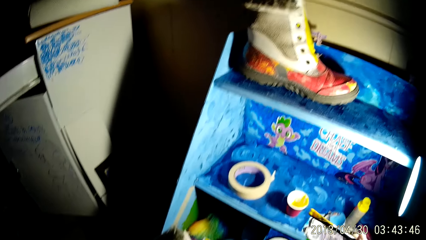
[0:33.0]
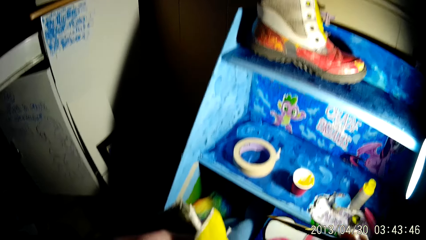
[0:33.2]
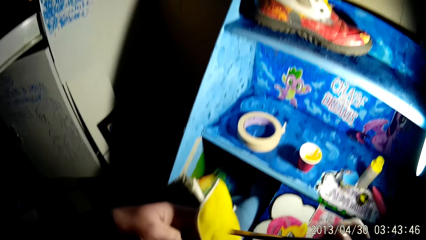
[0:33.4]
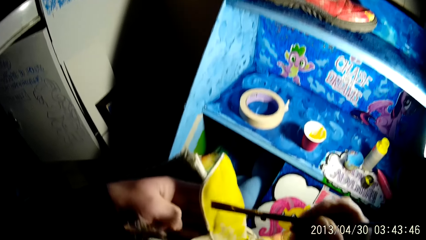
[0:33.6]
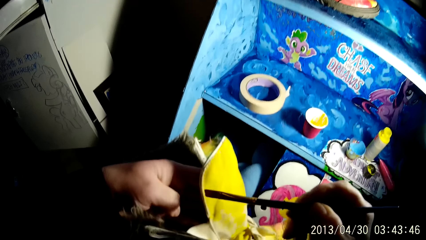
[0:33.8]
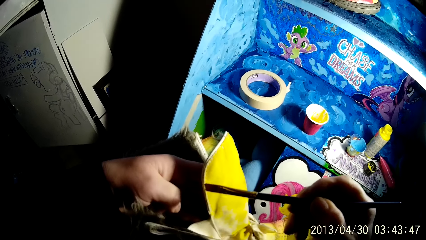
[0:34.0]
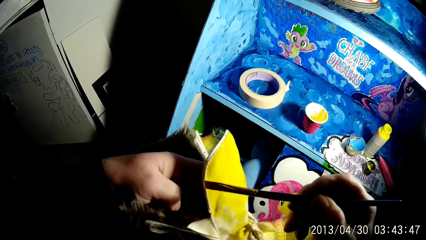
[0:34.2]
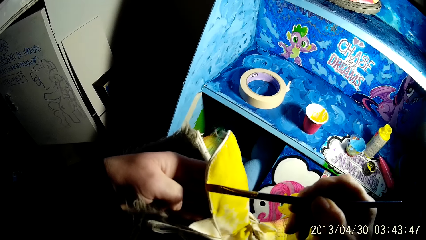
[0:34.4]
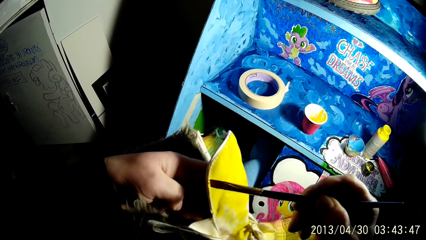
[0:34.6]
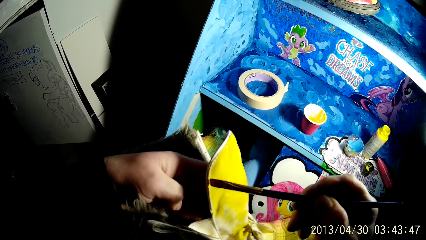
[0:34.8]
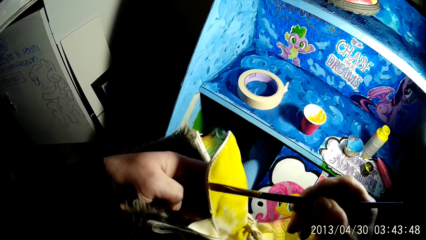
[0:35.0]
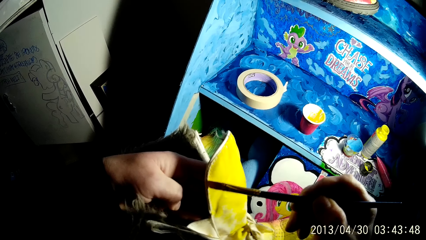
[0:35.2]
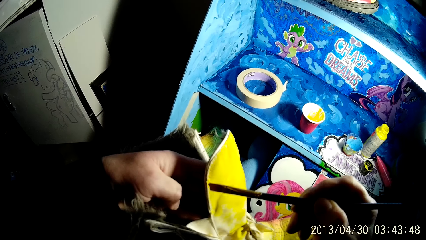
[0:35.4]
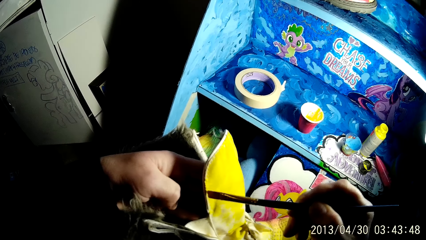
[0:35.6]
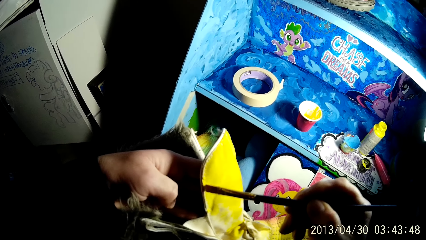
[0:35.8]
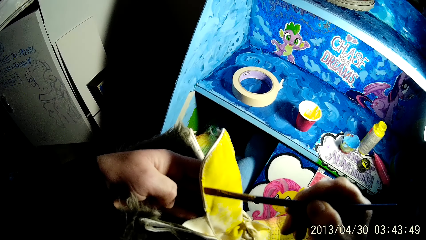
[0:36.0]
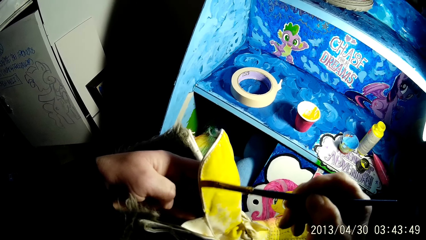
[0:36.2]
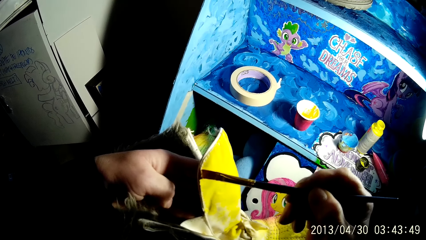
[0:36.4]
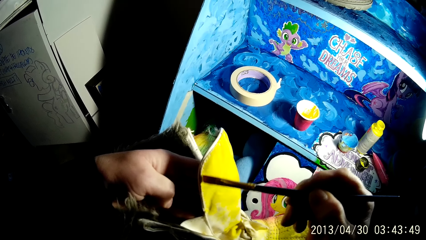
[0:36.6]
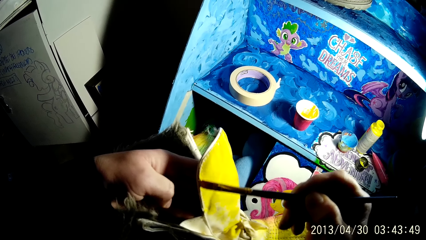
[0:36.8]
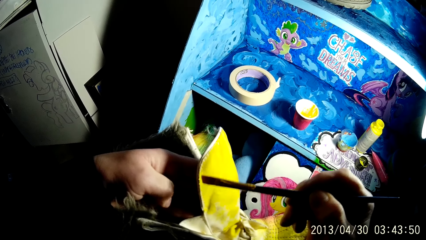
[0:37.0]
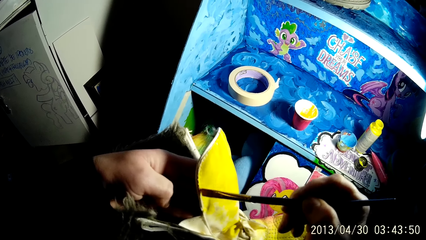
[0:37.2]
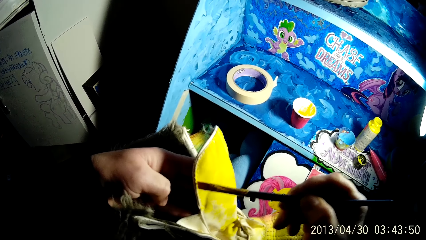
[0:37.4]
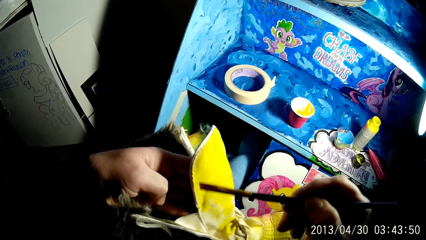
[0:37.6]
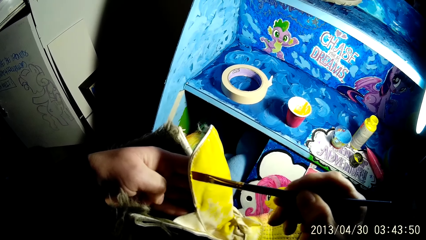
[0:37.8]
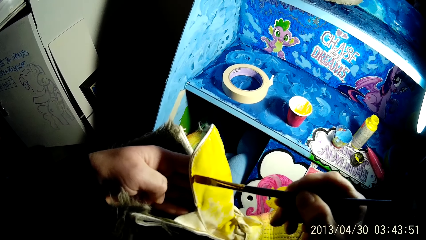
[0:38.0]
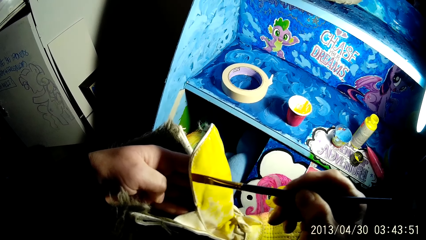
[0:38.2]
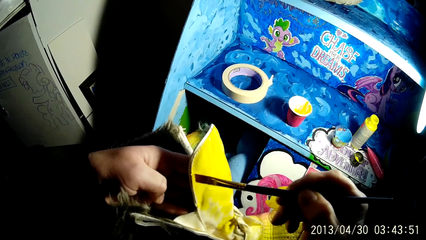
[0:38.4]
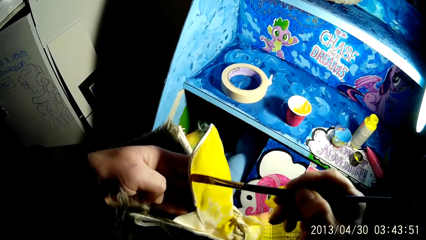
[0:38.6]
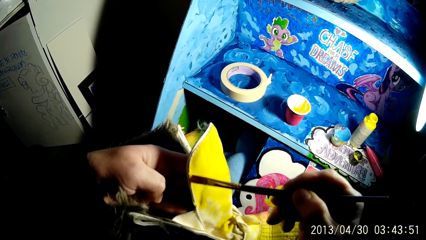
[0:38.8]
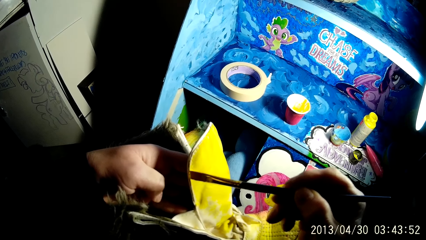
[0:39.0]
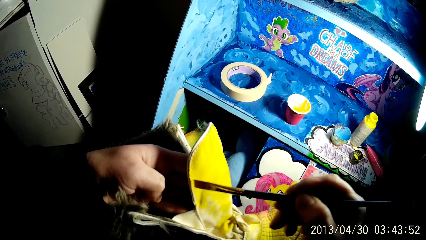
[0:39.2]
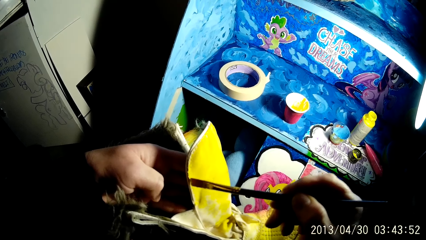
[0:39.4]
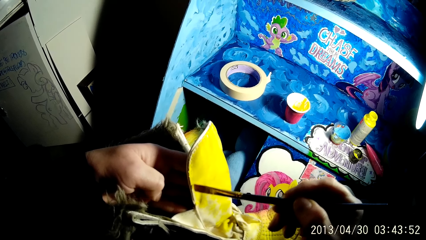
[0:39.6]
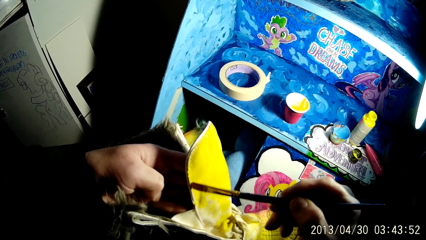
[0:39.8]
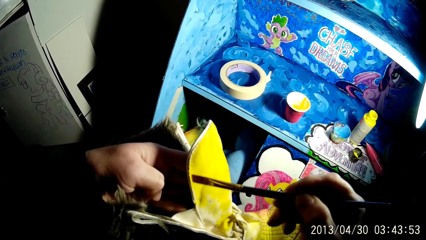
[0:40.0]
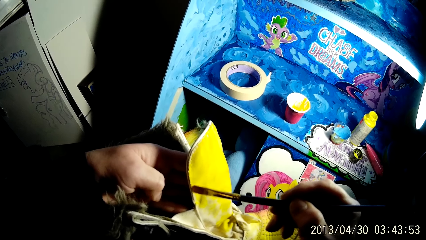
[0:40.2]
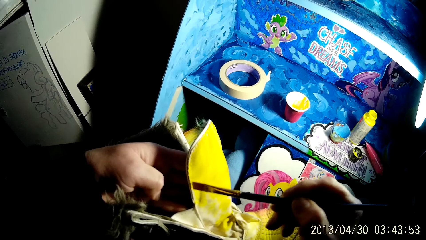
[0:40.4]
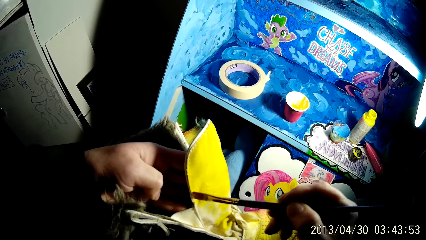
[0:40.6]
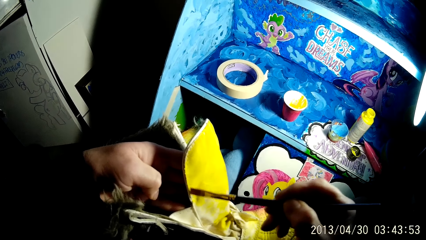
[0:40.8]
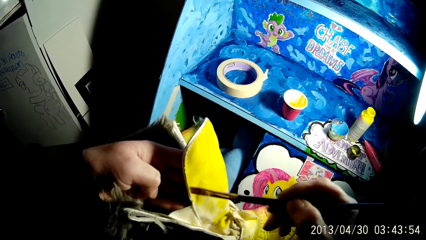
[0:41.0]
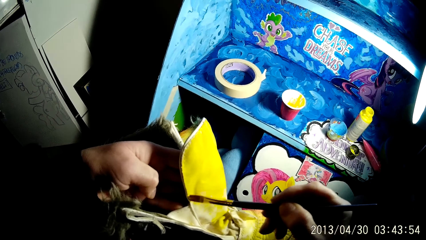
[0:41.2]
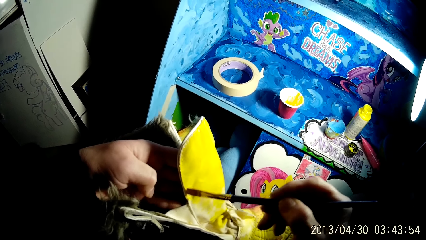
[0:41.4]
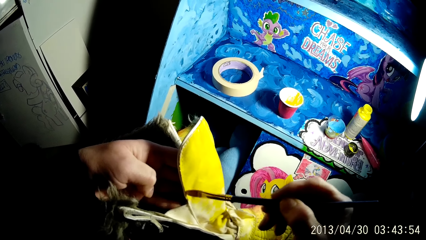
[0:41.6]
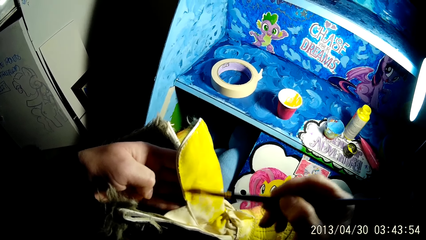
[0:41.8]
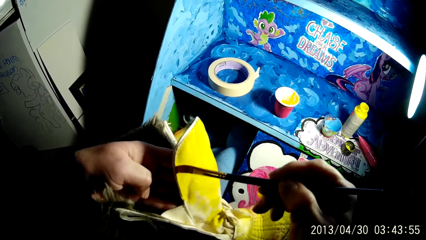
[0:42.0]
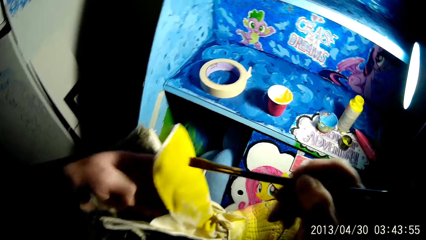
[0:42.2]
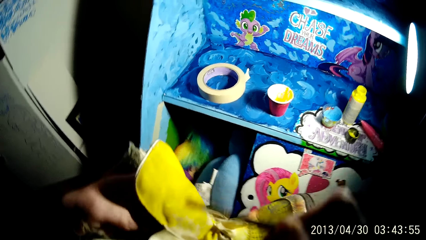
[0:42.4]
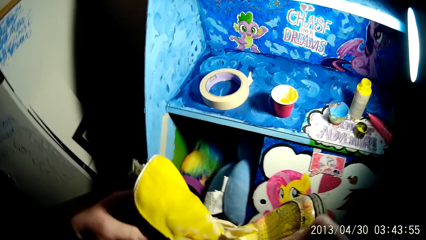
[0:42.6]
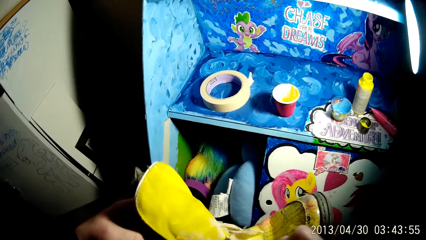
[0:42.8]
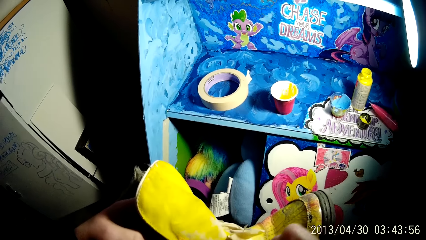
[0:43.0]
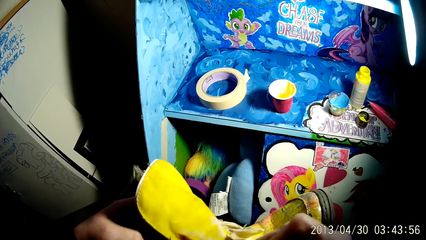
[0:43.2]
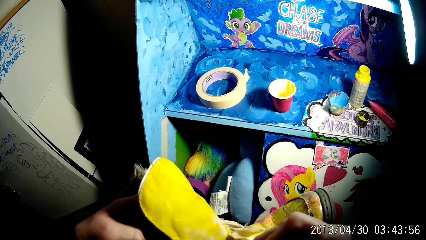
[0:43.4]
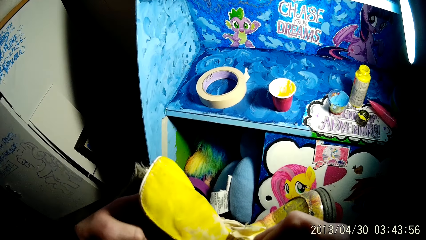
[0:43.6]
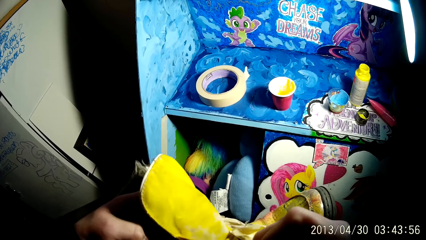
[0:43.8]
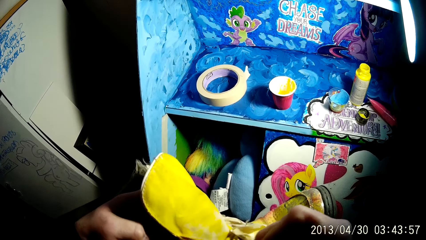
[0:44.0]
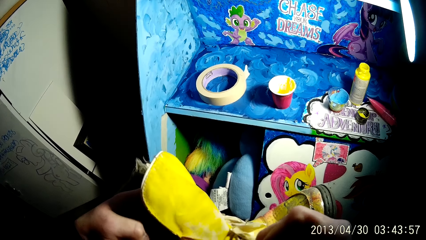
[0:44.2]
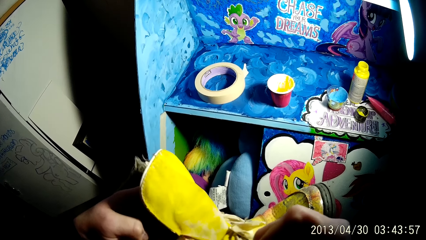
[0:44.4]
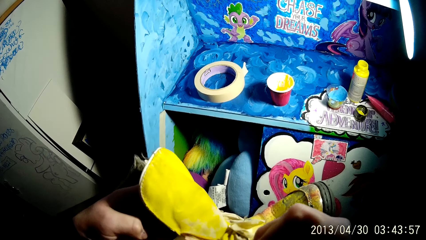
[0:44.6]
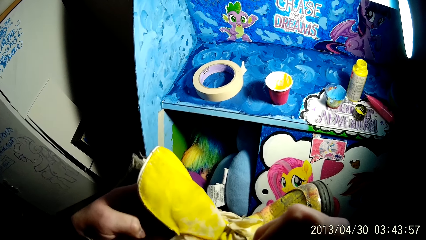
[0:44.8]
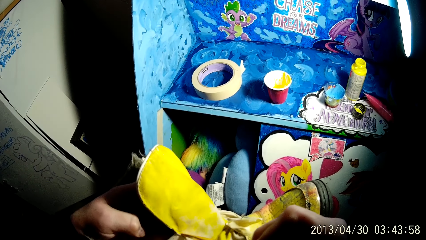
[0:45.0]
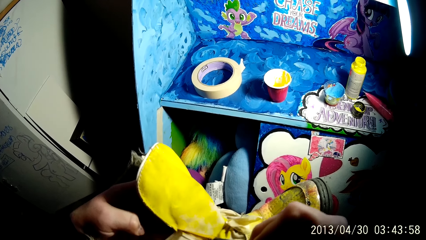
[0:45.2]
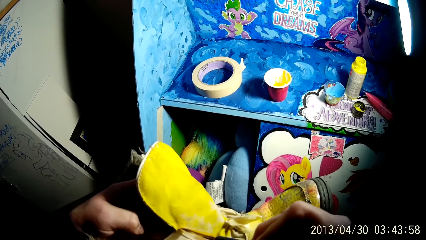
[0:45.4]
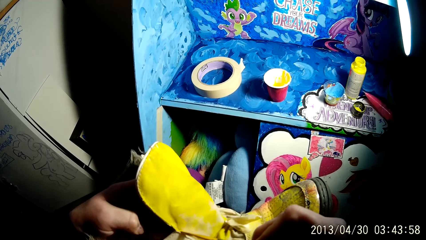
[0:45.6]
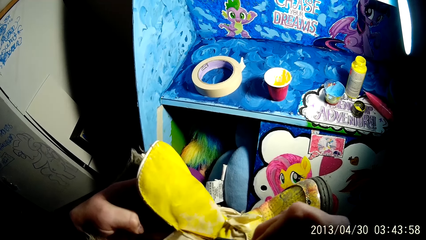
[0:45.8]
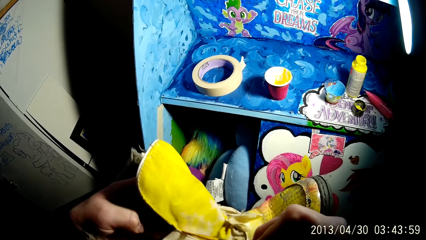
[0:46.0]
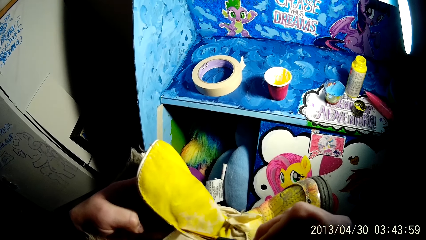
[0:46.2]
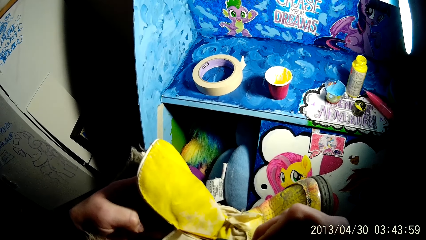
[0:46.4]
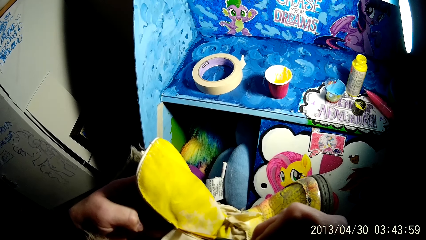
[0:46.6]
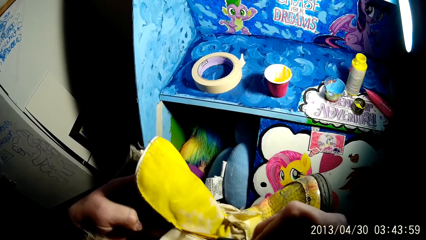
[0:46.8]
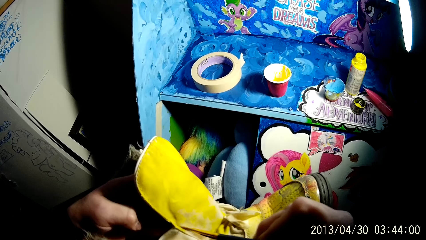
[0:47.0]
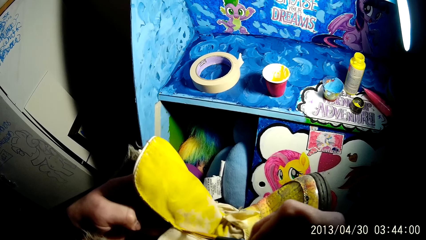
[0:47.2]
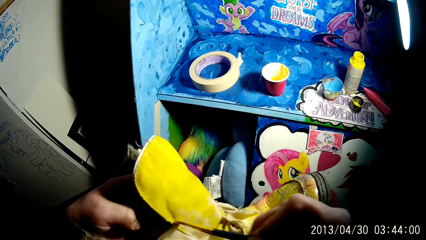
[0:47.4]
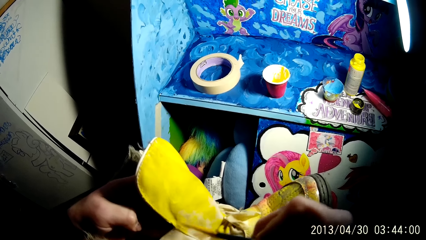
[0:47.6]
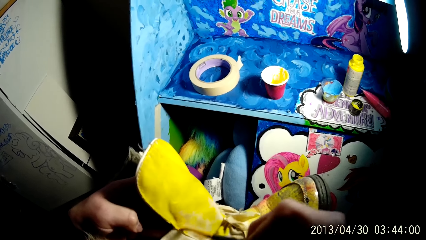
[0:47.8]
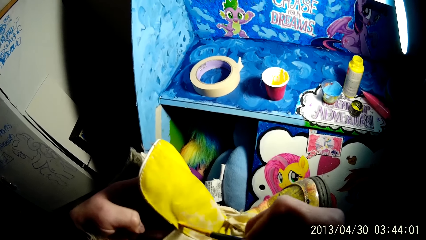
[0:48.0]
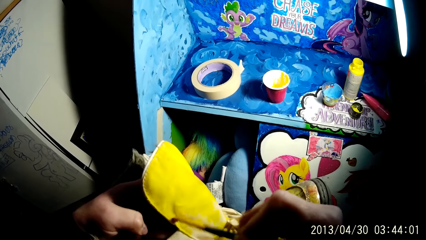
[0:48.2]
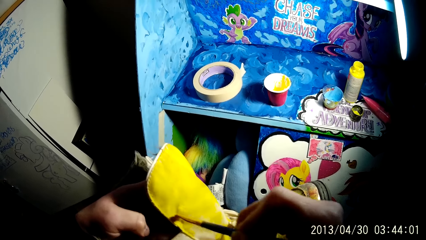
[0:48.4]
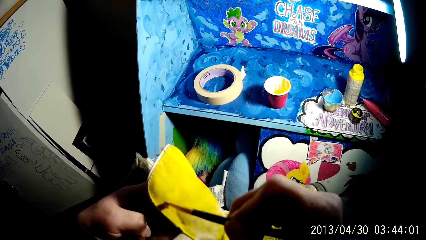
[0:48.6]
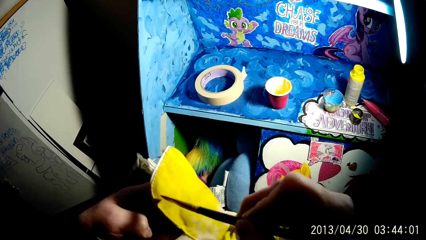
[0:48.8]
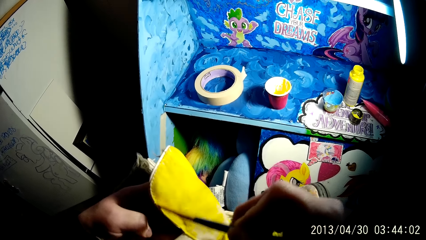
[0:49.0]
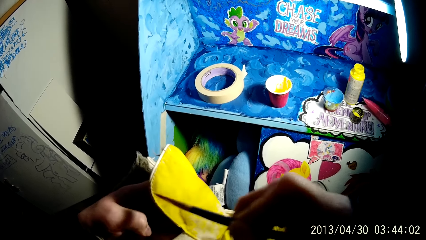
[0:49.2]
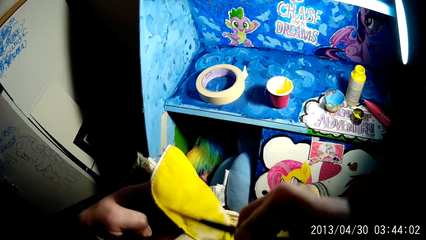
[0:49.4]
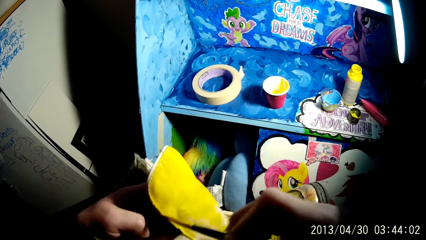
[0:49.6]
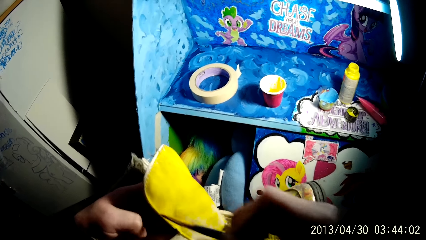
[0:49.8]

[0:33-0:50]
The camera wearer applies the paint on the boot with the brush with his right hand.
